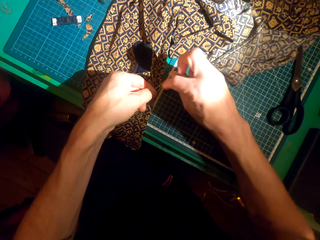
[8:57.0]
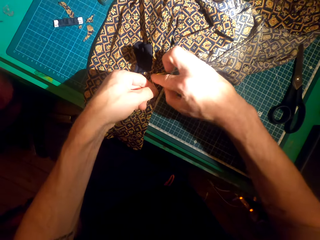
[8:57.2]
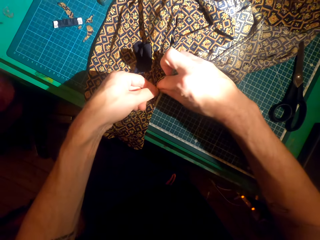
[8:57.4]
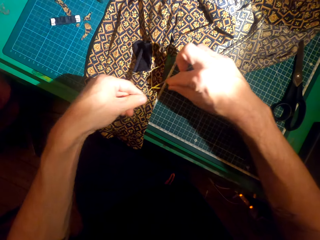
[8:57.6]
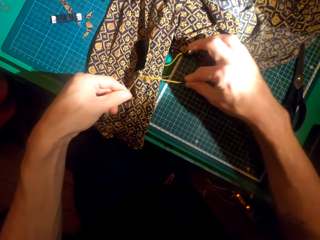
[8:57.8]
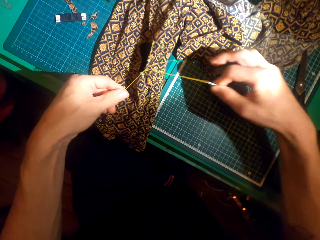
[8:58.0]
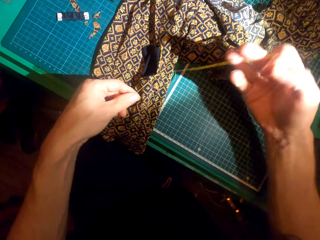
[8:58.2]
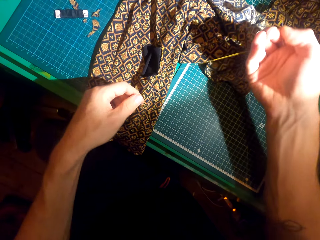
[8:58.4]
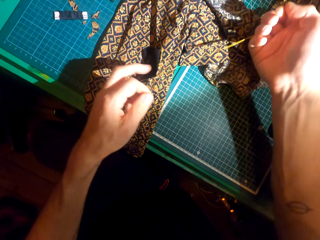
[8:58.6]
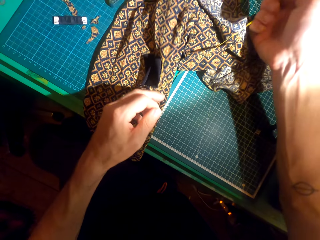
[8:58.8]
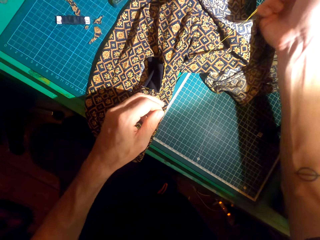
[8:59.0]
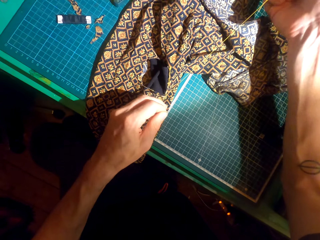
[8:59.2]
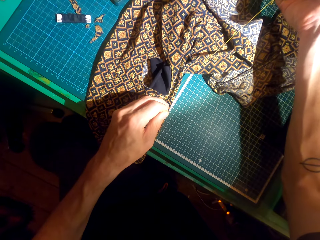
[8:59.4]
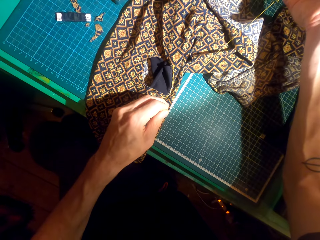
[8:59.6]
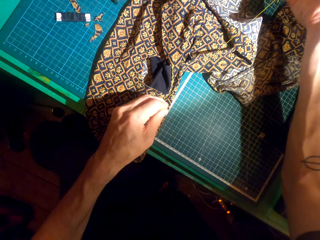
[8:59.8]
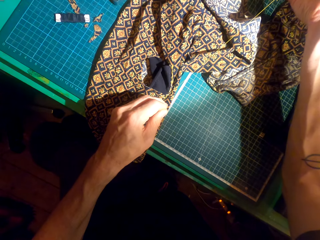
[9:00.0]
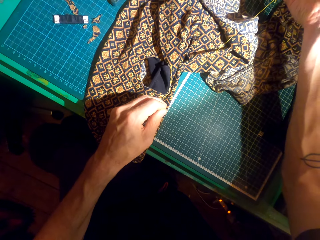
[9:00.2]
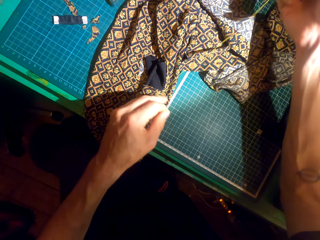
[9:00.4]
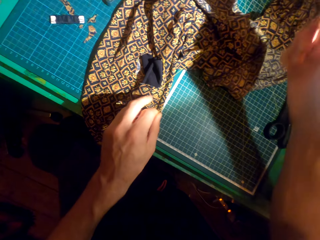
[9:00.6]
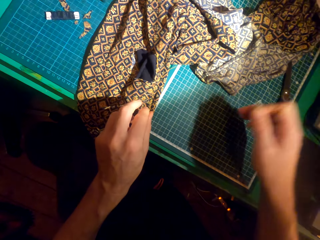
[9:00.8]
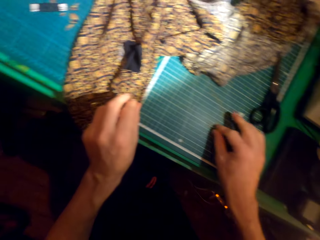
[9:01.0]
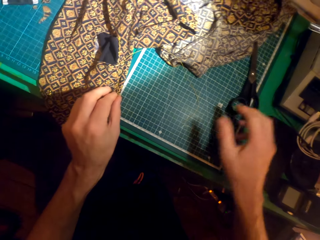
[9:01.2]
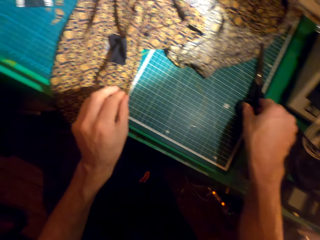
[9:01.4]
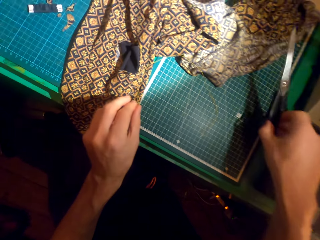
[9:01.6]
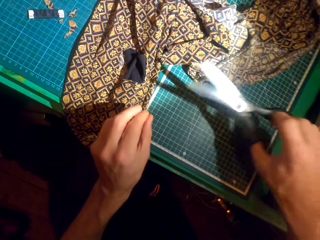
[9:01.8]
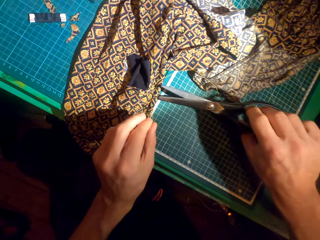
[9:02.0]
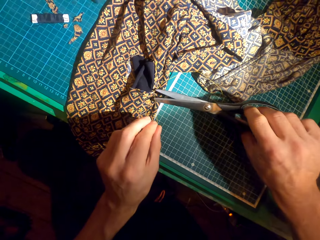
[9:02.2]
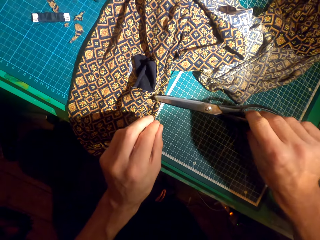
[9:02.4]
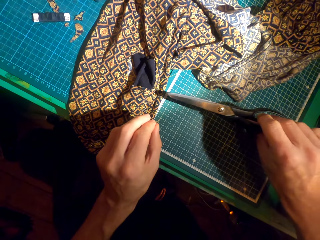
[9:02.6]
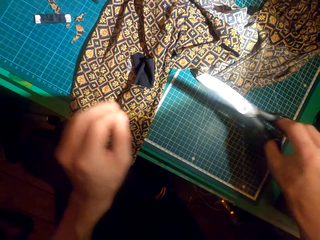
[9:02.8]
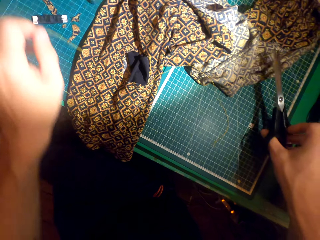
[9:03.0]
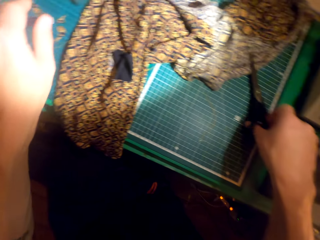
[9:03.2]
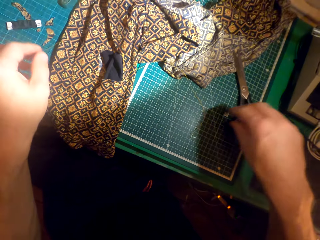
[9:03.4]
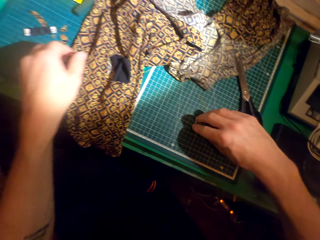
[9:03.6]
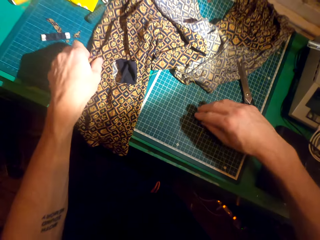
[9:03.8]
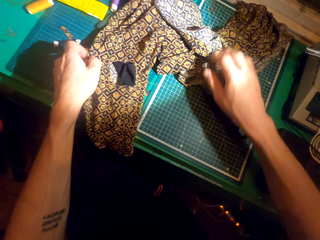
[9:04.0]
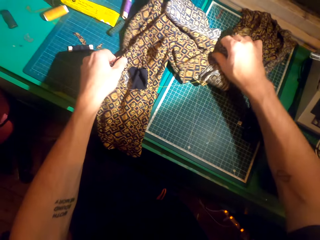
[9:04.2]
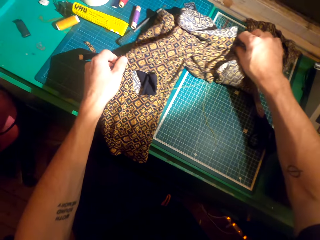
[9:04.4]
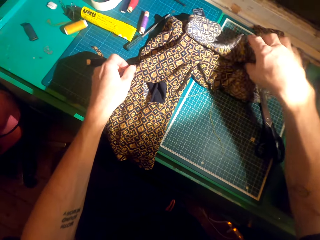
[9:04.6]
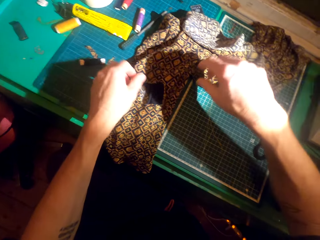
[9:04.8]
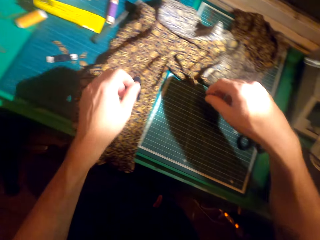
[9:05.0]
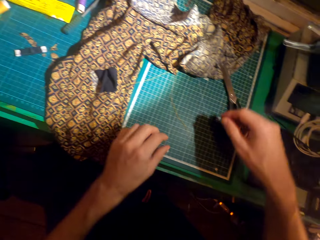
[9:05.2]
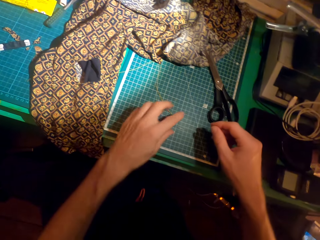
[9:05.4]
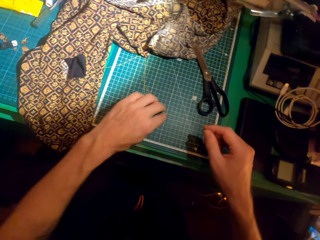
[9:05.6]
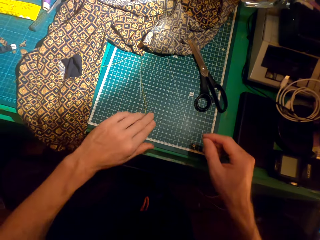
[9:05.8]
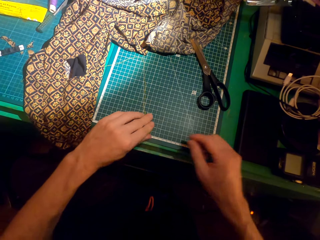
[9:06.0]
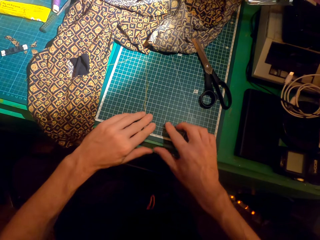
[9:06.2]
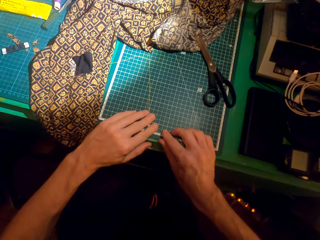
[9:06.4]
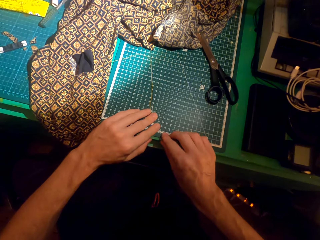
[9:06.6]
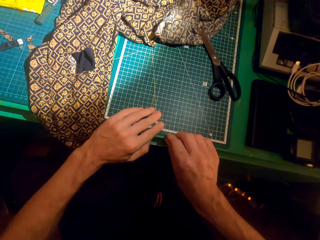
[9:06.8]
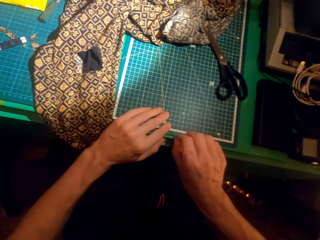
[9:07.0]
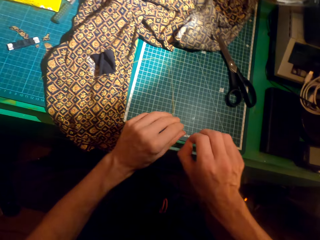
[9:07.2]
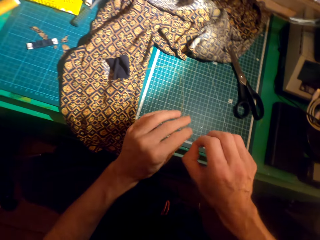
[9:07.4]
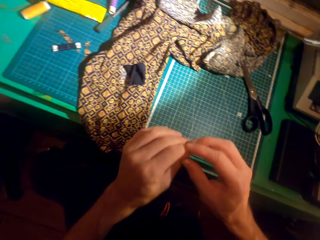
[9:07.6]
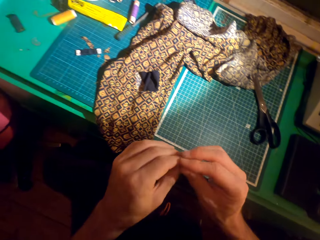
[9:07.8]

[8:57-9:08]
The camera wearer tightens the thread with both hands. They drop the sewing needle on the table. They pick up a pair of scissors. They cut the thread using the pair of scissors. They drop the thread on the table. They drop the scissors on the table. They touch the cloth with both hands. They adjust the cloth. They pick up the sewing needle with the left hand.

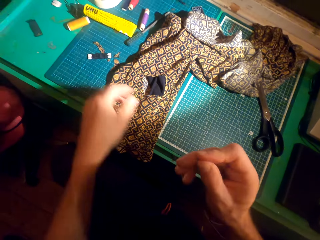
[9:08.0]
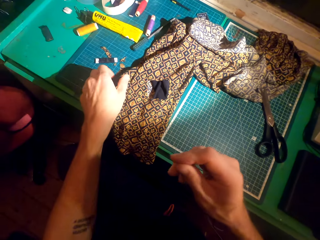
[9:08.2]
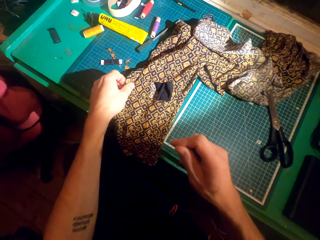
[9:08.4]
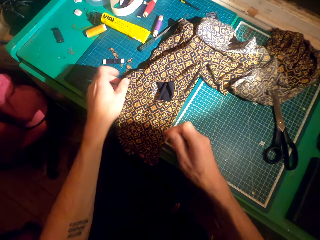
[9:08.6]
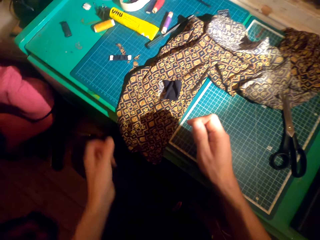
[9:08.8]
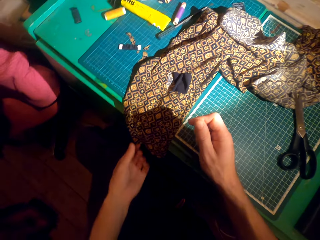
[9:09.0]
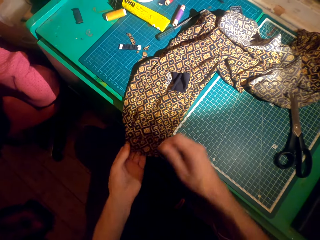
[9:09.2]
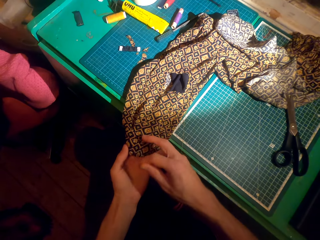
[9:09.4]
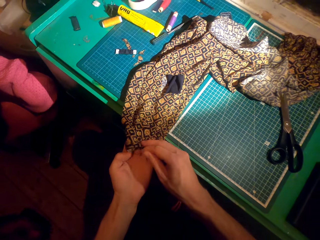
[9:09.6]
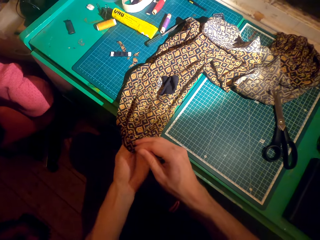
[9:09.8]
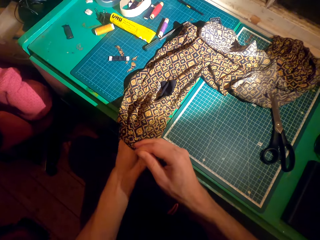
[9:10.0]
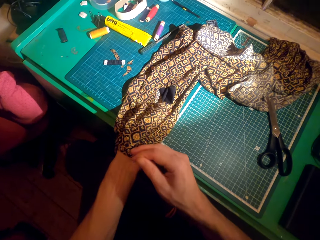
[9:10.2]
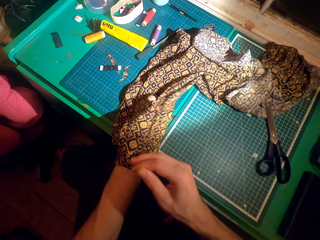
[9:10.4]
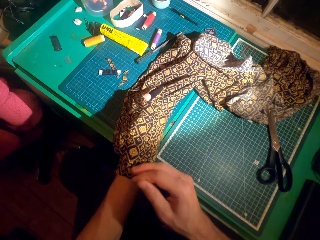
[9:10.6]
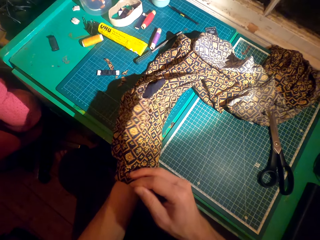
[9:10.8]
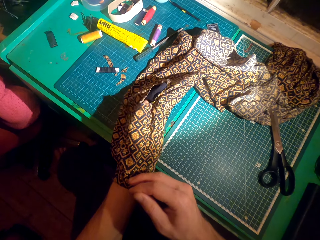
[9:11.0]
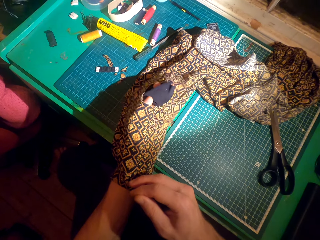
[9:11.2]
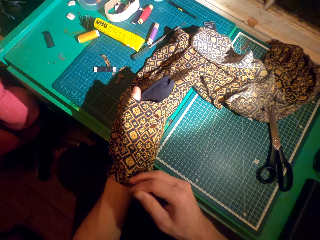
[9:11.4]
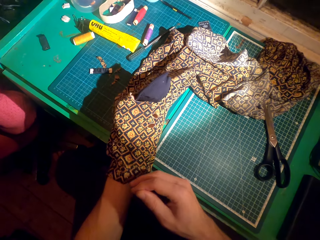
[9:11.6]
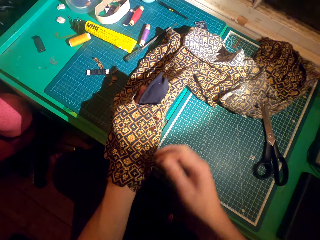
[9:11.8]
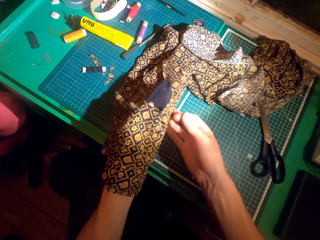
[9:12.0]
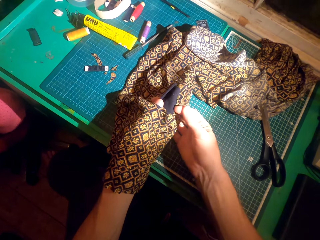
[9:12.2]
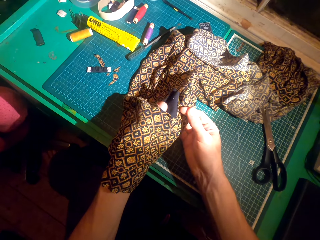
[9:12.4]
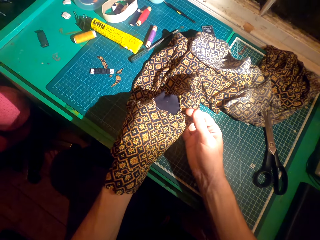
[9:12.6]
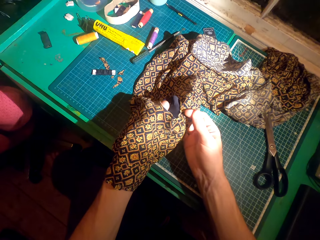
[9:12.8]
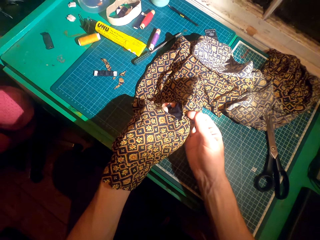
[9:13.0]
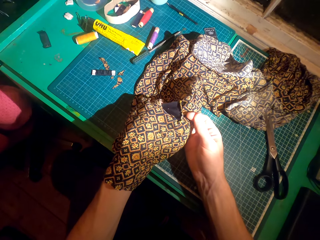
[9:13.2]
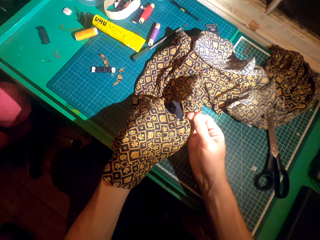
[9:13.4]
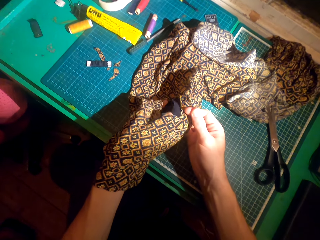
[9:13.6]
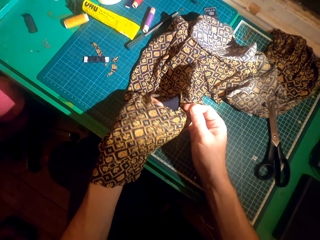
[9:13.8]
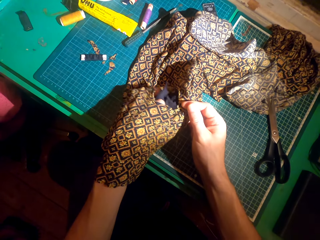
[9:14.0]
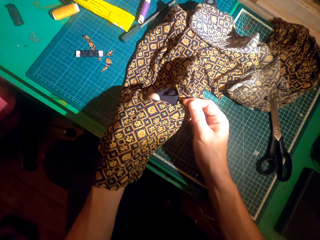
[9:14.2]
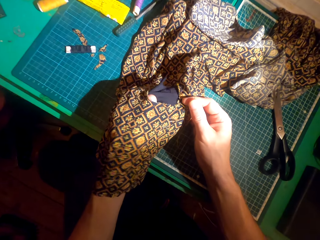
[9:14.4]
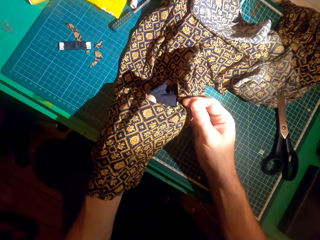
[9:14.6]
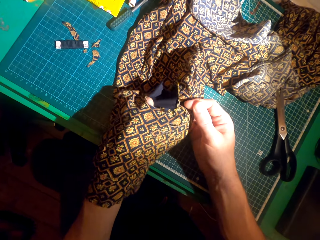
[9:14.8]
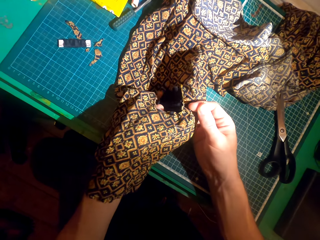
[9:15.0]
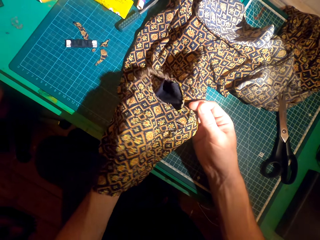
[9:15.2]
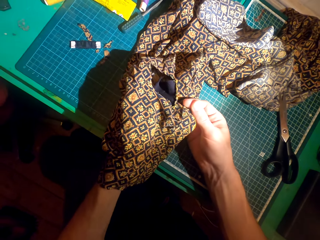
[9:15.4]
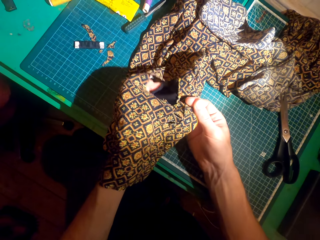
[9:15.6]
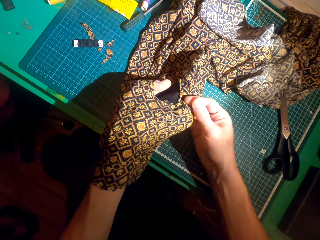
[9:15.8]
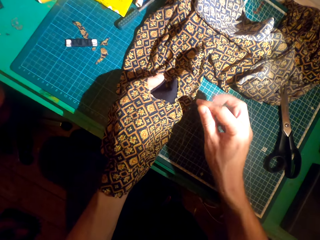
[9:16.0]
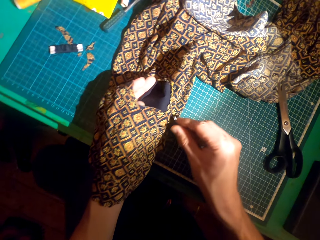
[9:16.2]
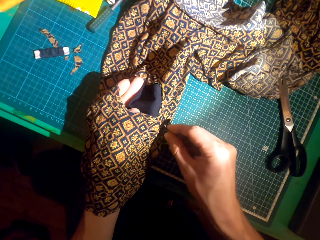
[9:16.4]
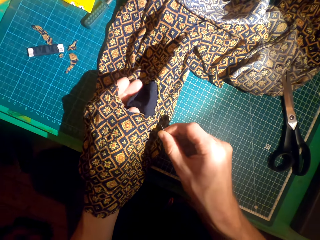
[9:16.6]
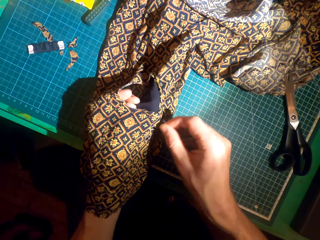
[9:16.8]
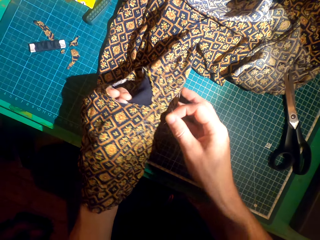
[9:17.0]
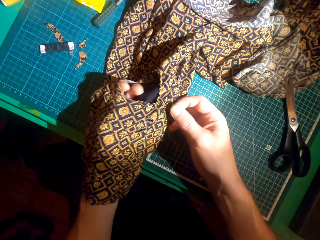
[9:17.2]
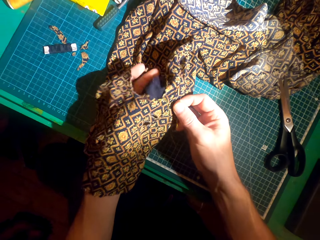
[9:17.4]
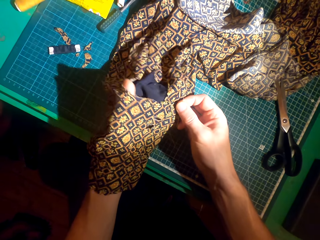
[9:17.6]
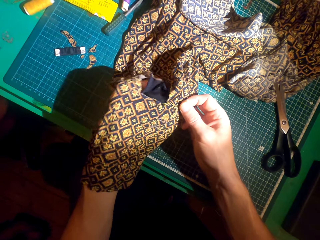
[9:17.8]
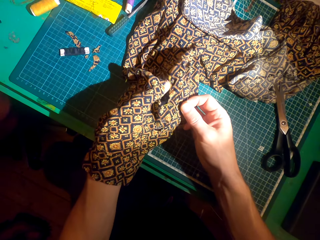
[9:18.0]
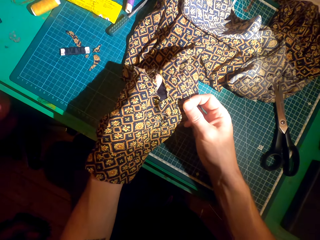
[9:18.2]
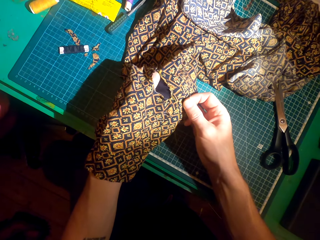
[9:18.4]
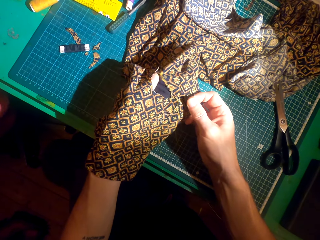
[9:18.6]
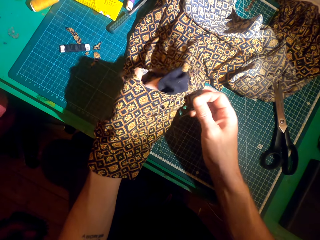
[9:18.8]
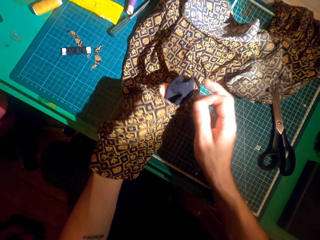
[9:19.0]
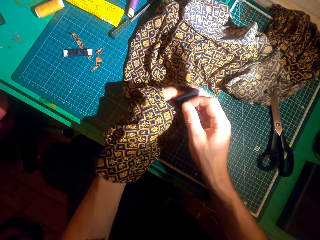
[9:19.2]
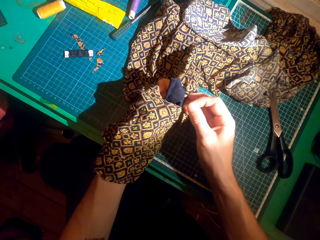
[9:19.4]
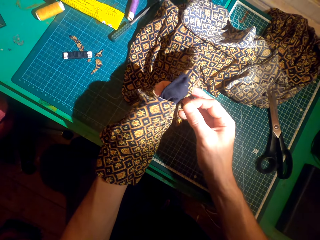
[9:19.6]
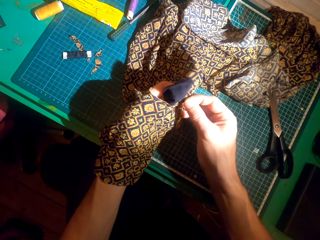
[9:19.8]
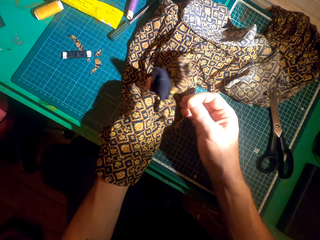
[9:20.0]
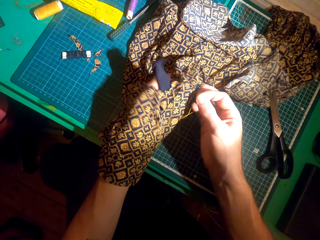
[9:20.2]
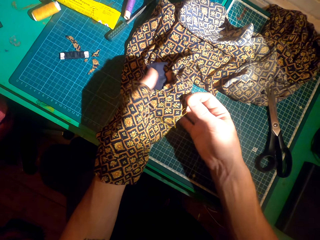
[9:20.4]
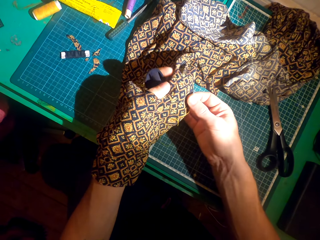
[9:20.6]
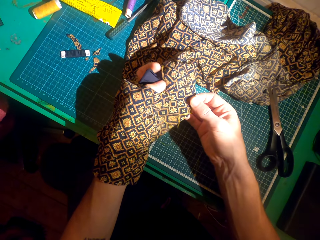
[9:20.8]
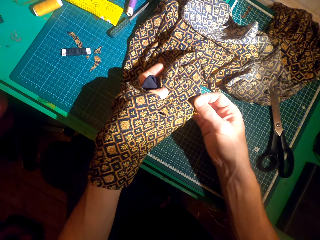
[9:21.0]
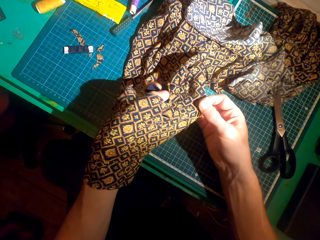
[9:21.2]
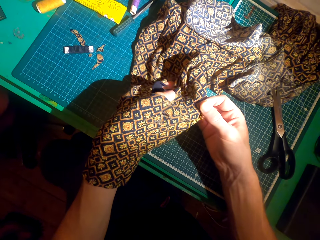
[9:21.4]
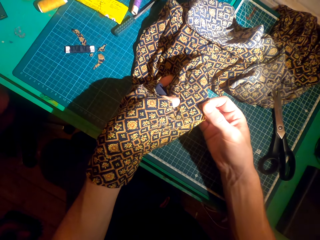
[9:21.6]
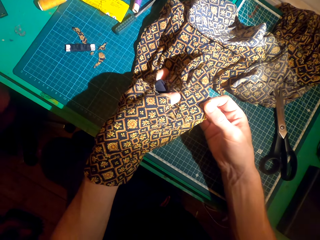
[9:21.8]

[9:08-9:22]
The camera wearer moves the sewing needle to the right hand. They swing the left hand and hold the cloth with the left hand. They put a hand in the cloth. They put a hand in the cloth again. They adjust the patch.
